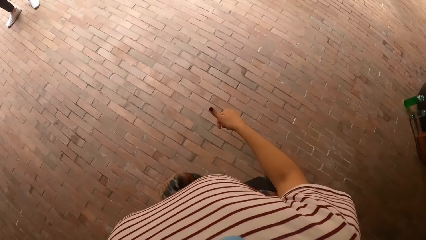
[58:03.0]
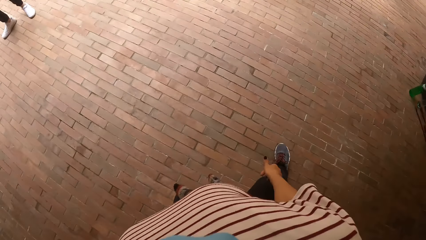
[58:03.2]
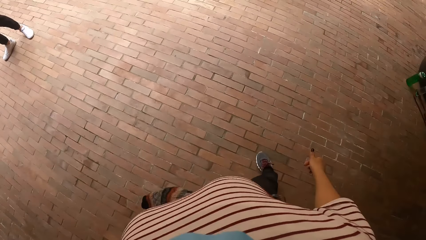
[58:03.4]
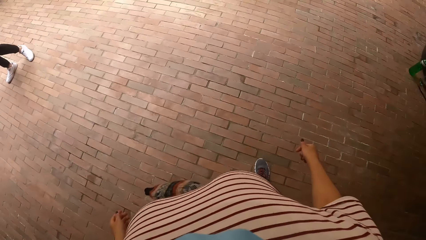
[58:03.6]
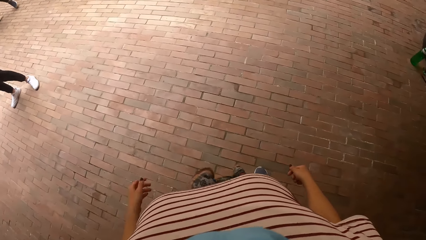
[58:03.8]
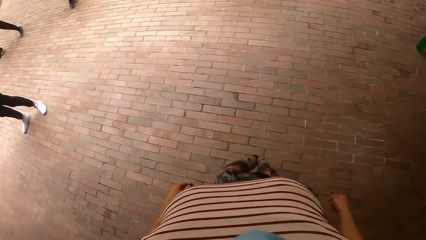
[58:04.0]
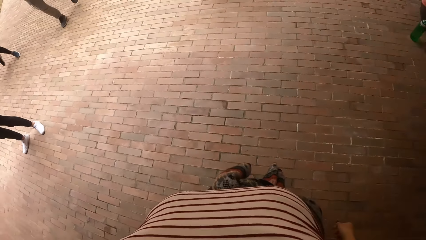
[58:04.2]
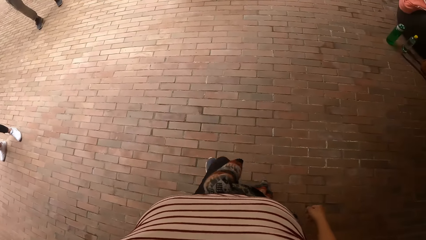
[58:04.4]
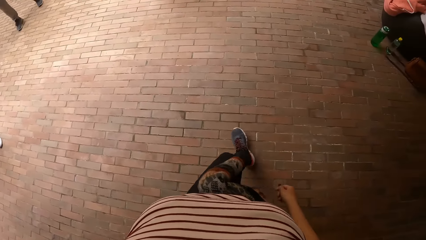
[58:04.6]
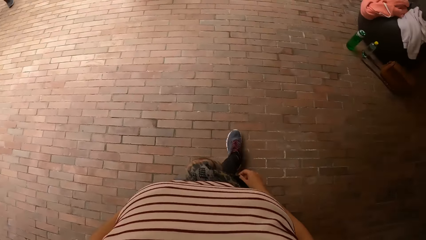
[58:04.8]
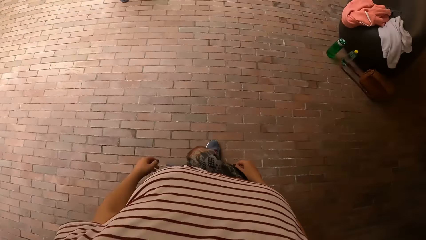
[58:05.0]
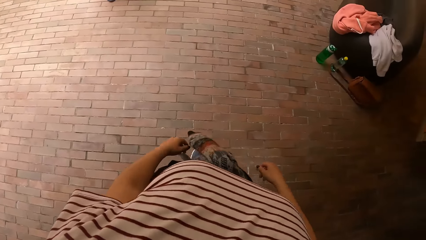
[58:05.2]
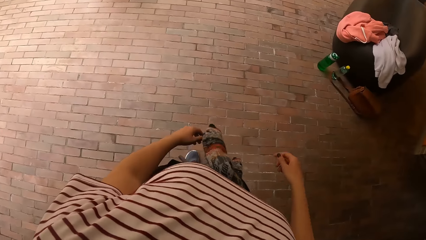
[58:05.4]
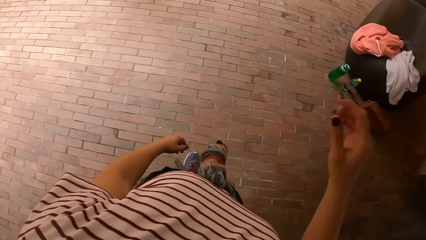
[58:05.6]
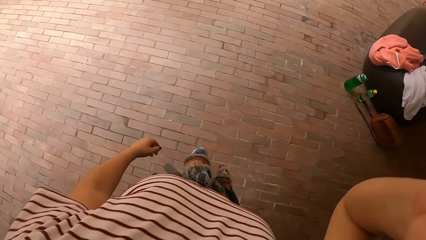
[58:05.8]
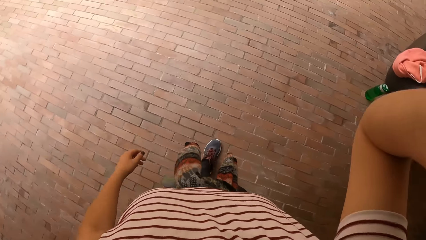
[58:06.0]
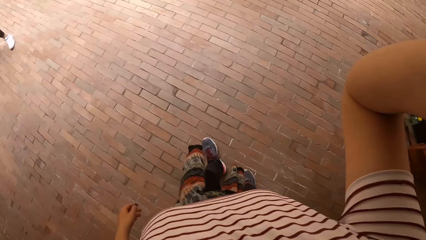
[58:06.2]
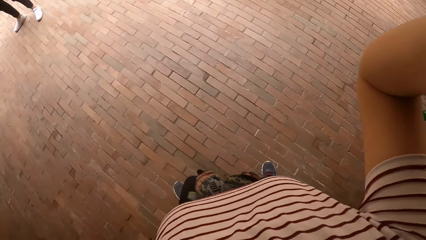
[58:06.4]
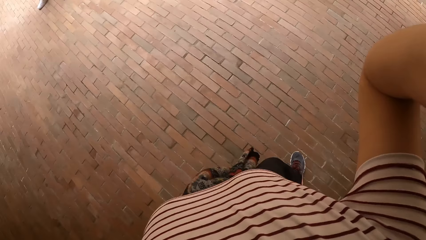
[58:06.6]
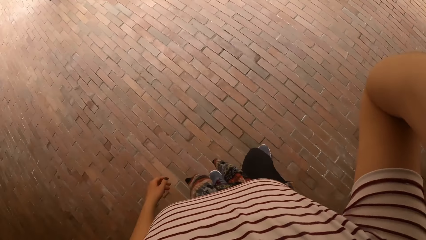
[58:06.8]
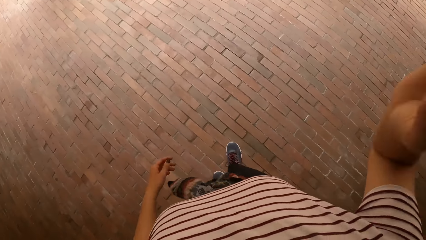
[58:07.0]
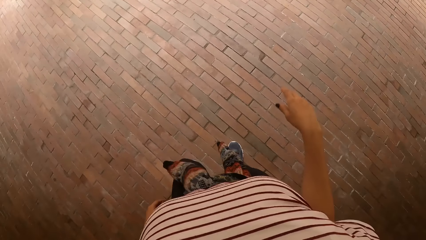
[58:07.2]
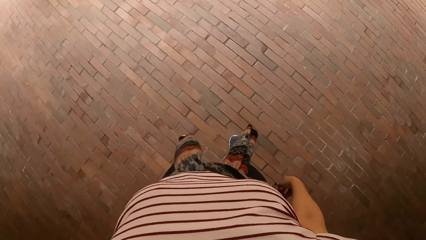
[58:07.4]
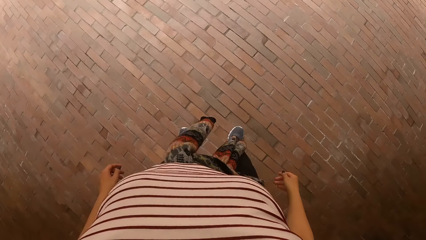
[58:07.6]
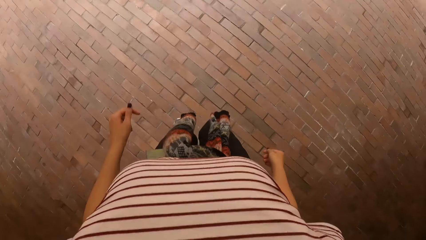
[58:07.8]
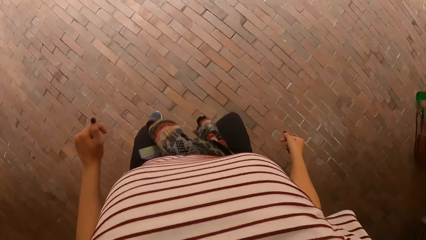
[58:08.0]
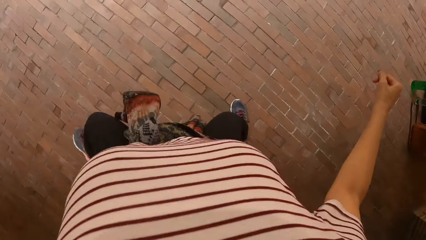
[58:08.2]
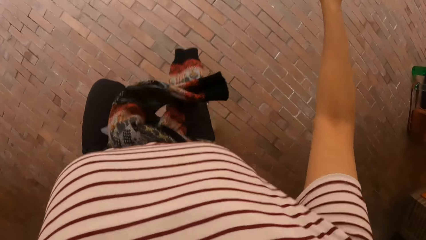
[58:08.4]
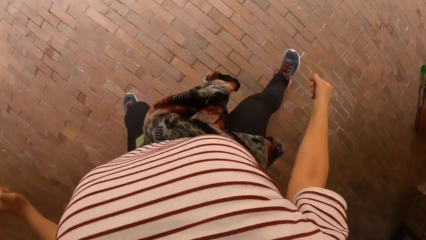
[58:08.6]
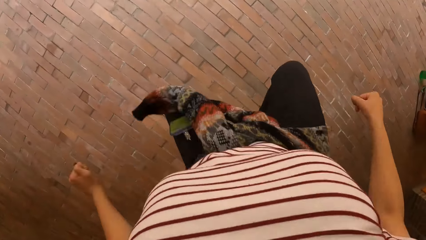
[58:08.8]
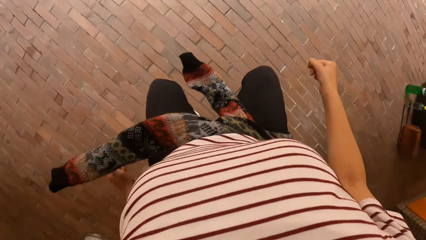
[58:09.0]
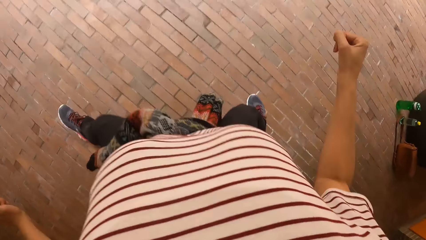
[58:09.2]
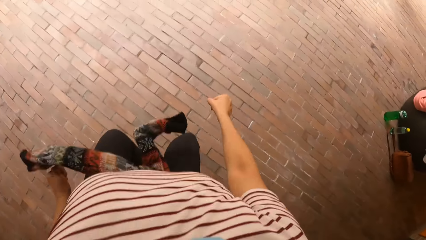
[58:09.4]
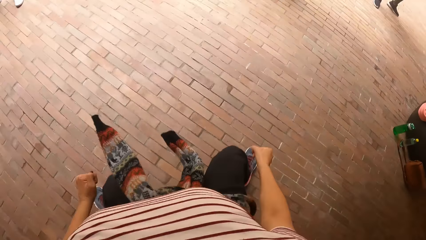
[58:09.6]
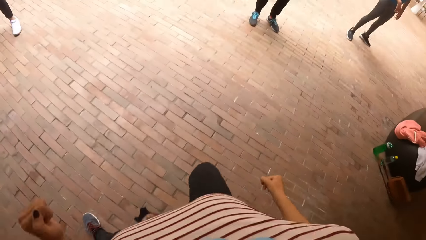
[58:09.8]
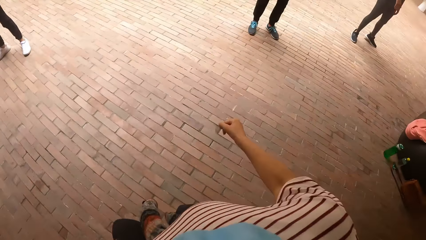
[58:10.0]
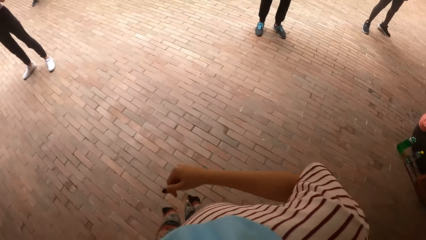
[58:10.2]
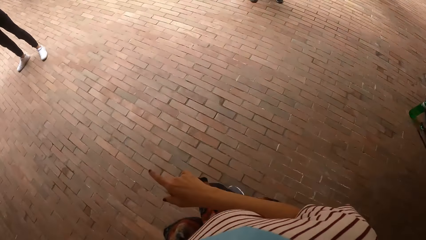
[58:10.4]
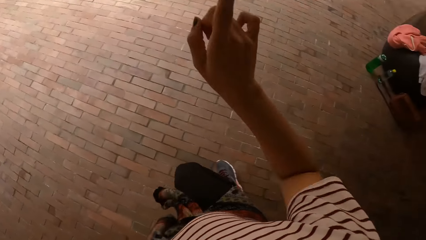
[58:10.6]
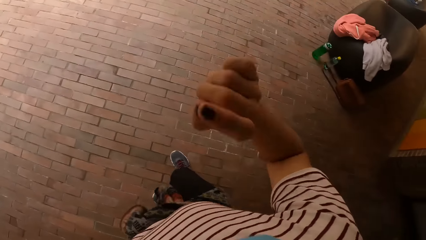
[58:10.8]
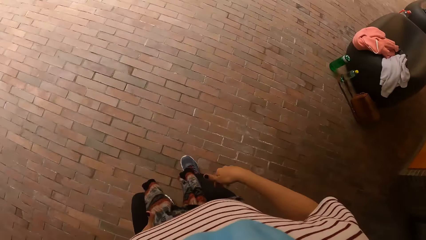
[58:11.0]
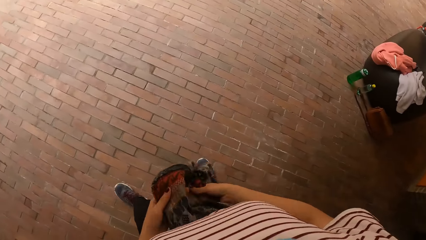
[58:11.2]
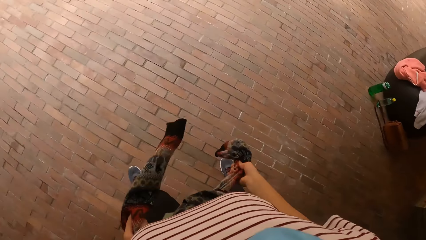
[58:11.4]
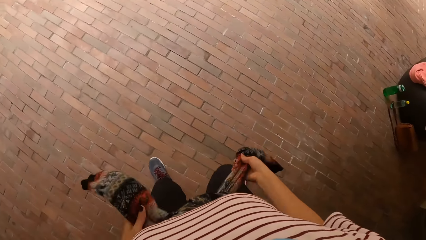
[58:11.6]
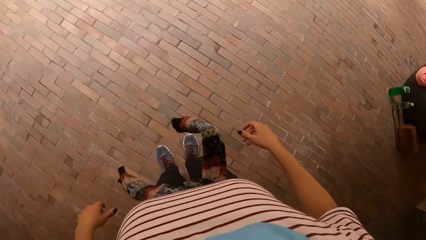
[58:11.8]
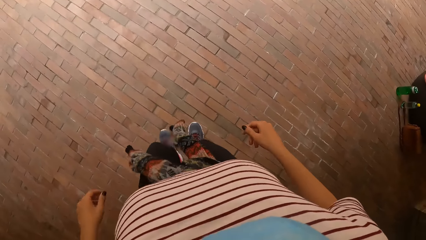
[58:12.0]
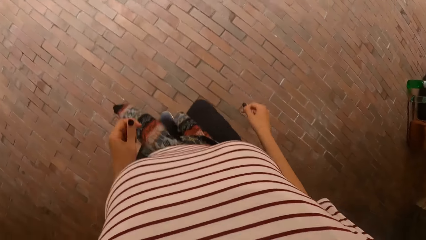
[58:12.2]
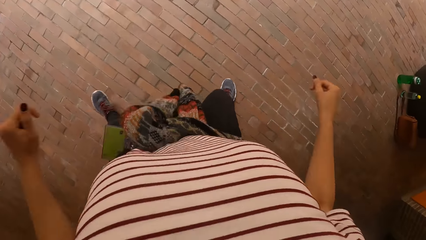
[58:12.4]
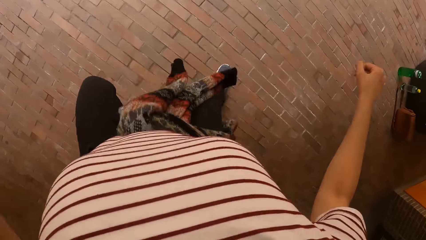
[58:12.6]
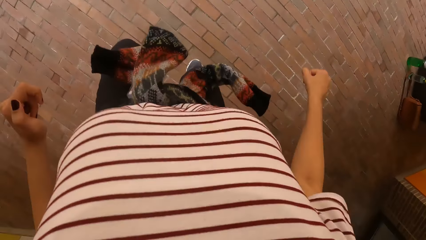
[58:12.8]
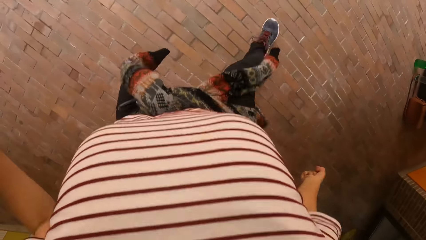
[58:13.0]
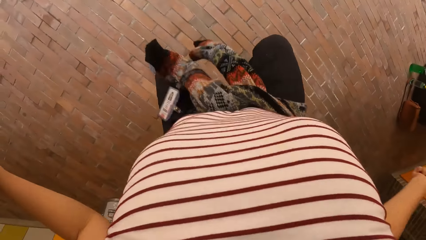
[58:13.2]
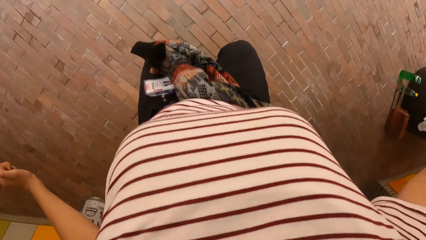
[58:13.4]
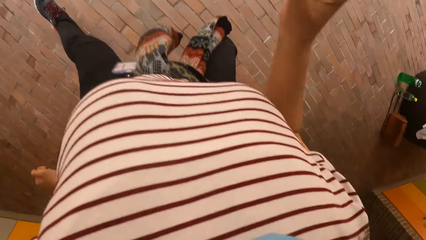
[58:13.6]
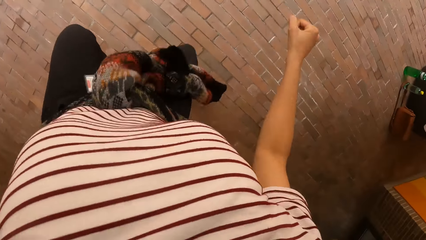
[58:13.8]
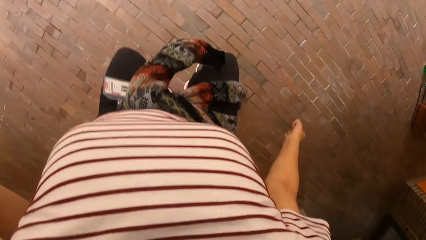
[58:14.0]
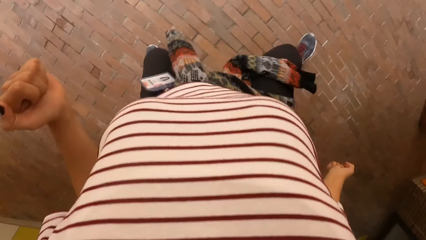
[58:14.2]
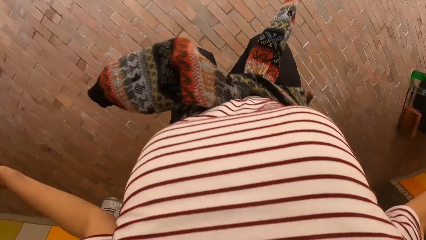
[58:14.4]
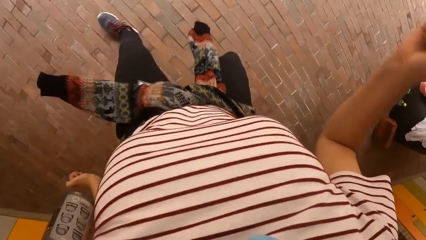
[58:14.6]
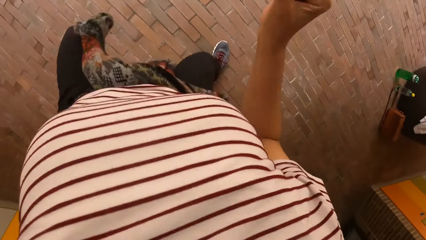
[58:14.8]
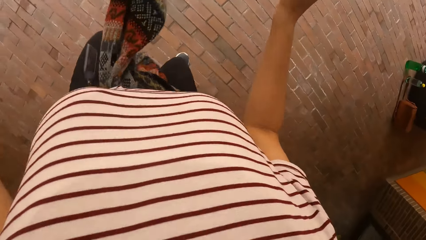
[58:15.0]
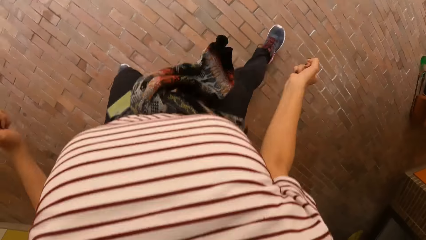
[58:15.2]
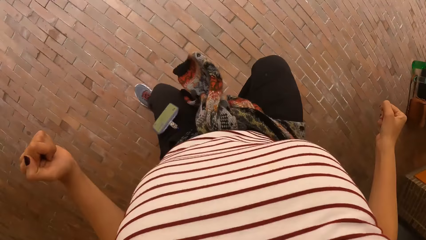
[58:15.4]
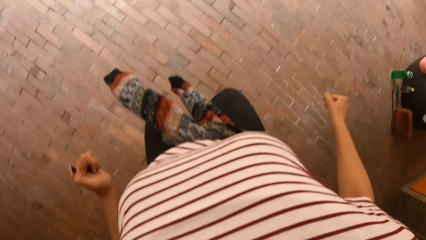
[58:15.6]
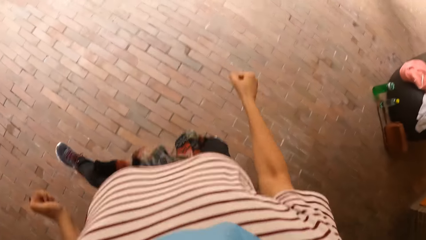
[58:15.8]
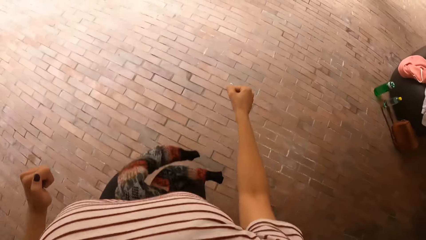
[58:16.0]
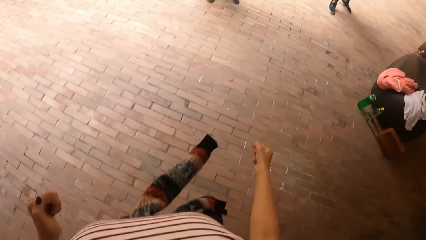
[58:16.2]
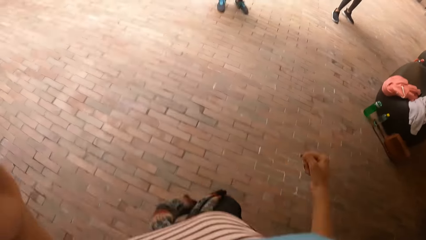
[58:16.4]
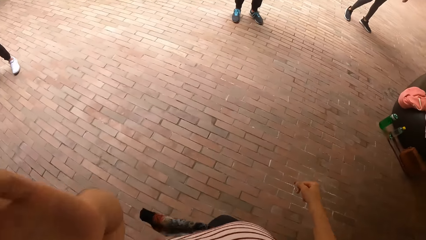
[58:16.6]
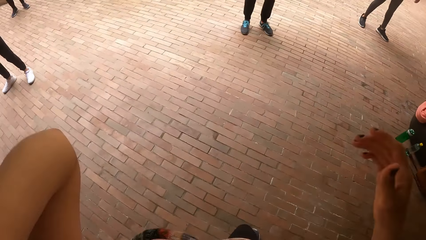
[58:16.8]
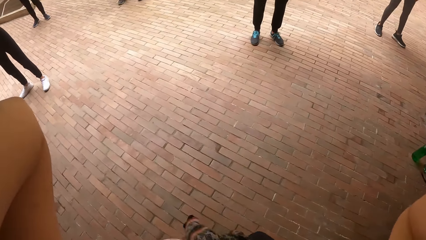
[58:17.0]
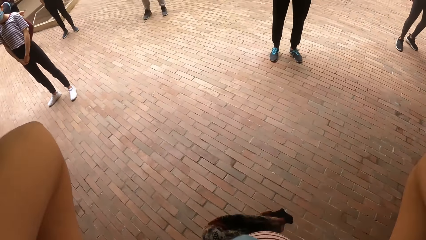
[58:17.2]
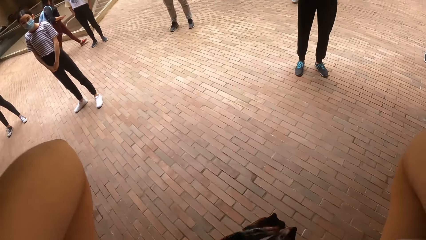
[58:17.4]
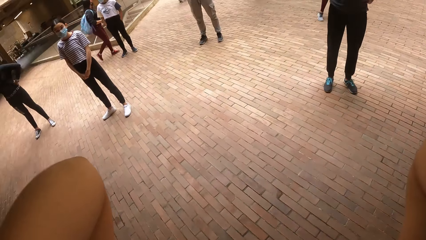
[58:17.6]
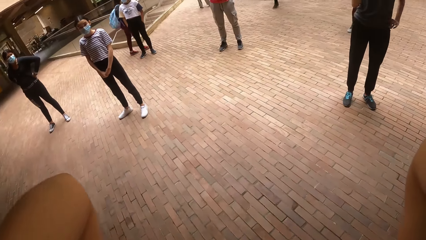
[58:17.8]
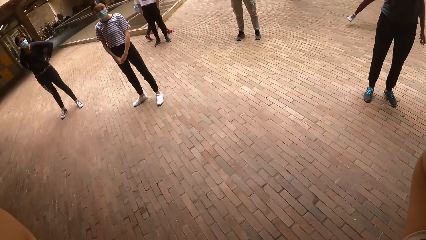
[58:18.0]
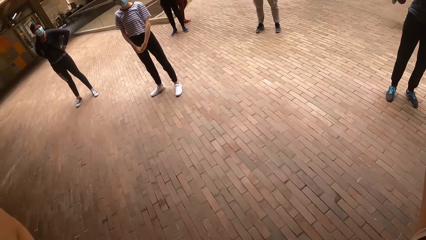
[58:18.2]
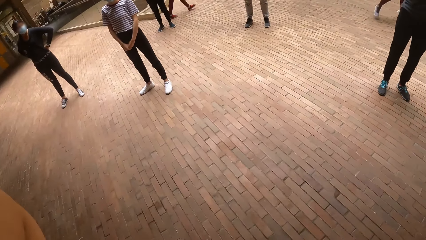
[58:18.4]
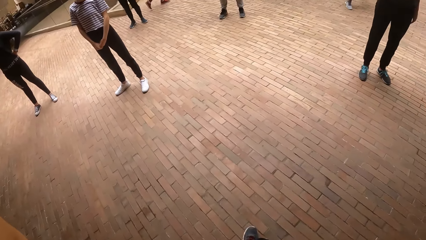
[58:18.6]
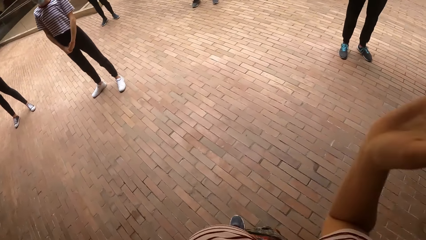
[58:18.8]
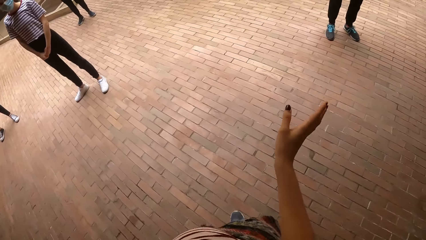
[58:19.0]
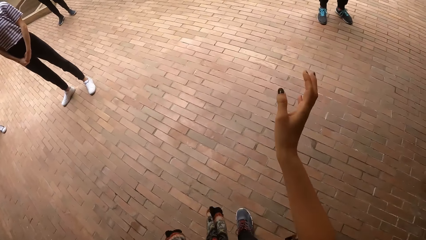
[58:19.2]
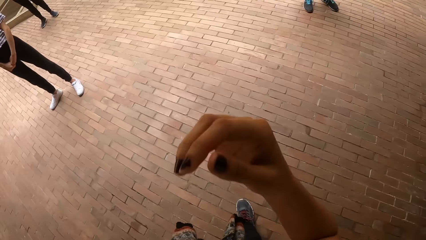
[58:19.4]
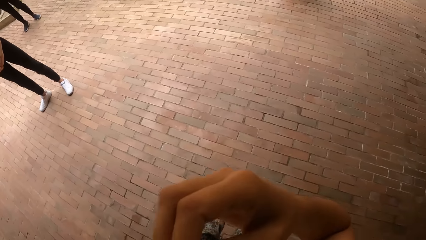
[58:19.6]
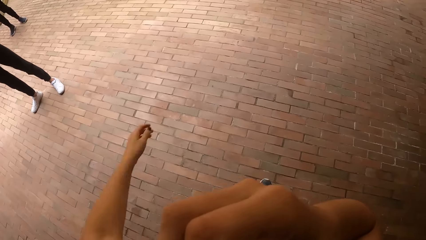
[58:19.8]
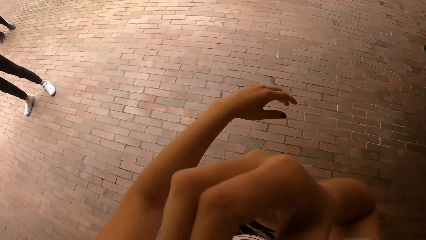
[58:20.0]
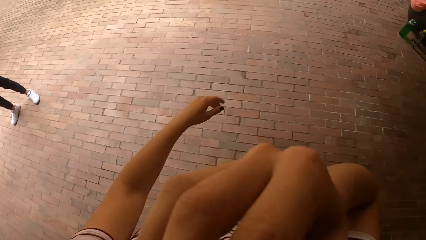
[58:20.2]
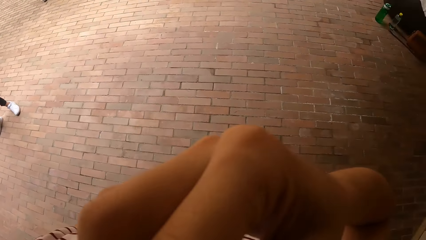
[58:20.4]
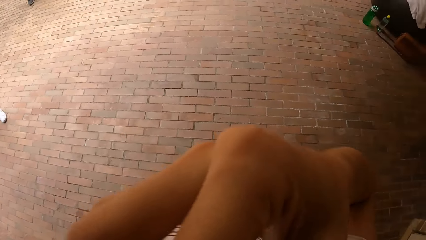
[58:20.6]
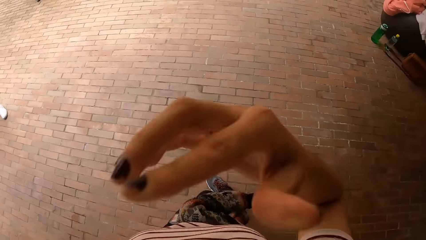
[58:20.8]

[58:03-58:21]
The camera wearer repositions a leg. She lifts a hand. She moves around. She lowers a hand. She jumps up repeatedly. She lifts a hand. She pulls the fabric with both hands. She holds her sweater and tightens her sweater. She exercises with her hands and legs. She jumps up repeatedly. She lifts a leg. She jumps up repeatedly. She adjusts the camera on her head with her left hand. She adjusts the camera on her head with her right hand. A lady walks away. Another lady stands across the room. Another lady stands across the room. A person stands across the room. Another lady stands across the room. Another lady stands on the other side. The camera wearer touches her face with her right hand.
